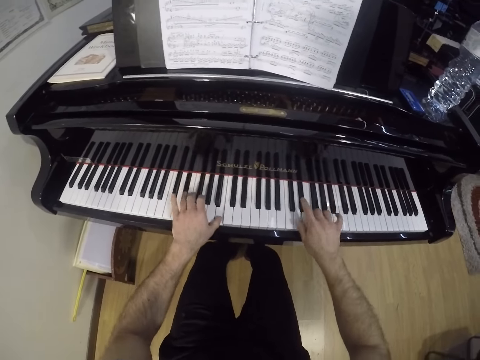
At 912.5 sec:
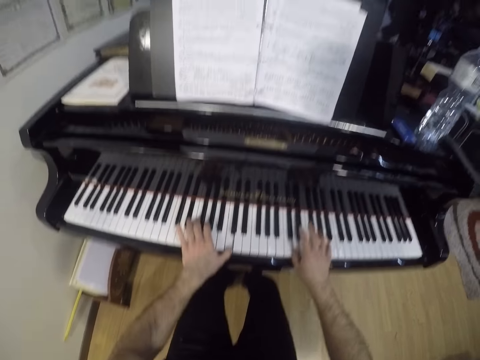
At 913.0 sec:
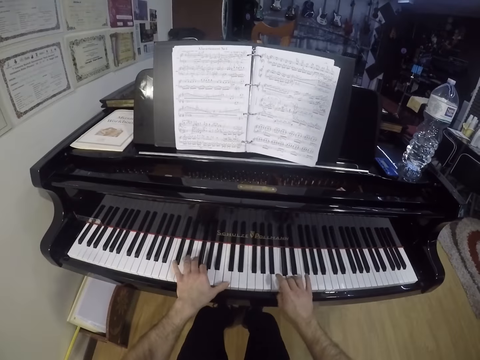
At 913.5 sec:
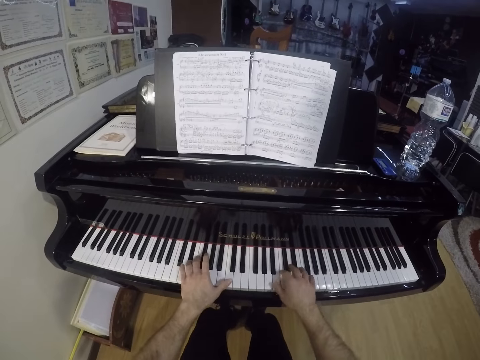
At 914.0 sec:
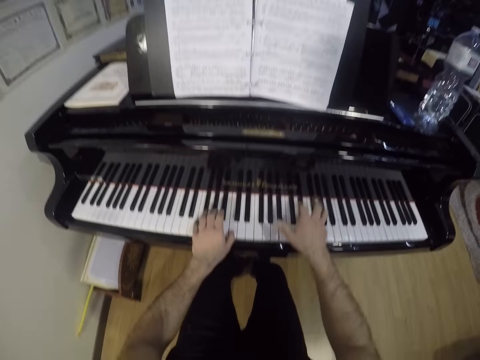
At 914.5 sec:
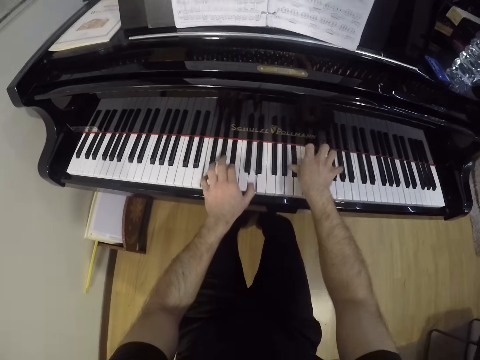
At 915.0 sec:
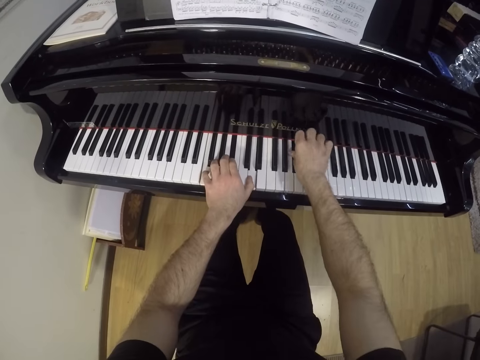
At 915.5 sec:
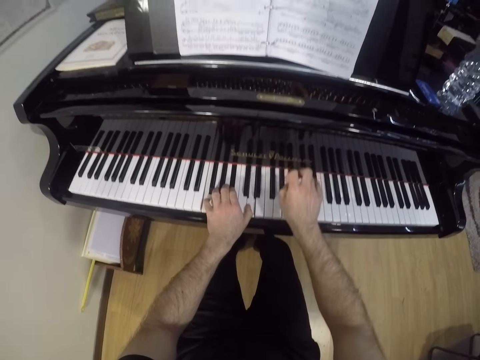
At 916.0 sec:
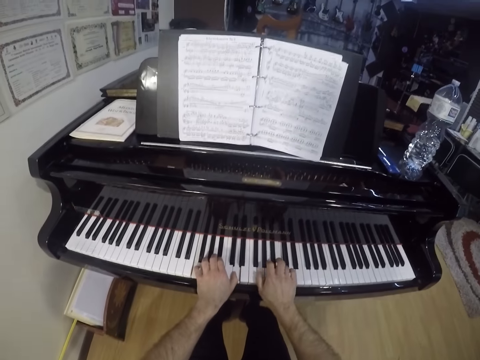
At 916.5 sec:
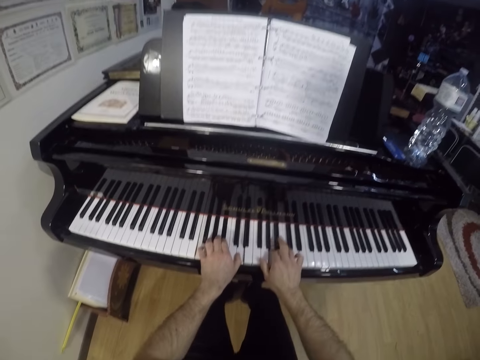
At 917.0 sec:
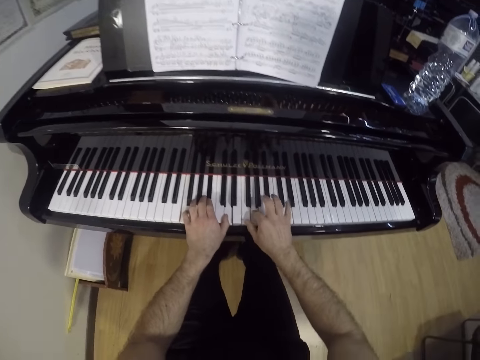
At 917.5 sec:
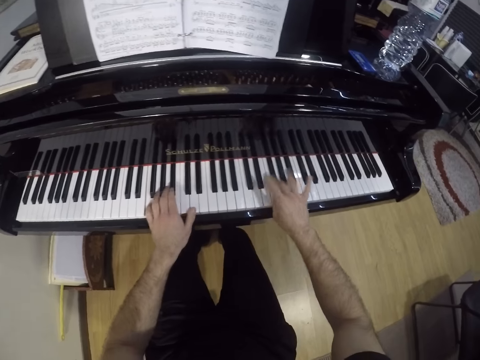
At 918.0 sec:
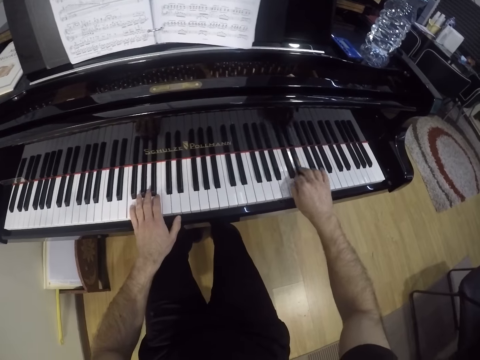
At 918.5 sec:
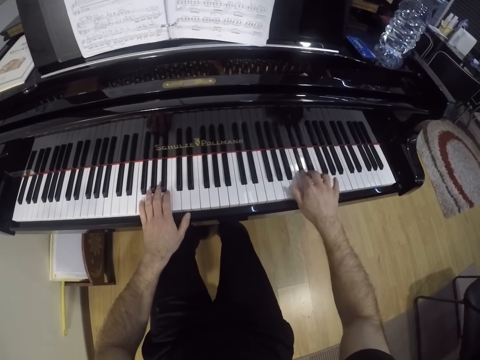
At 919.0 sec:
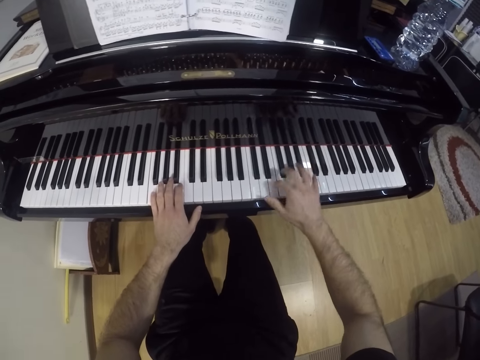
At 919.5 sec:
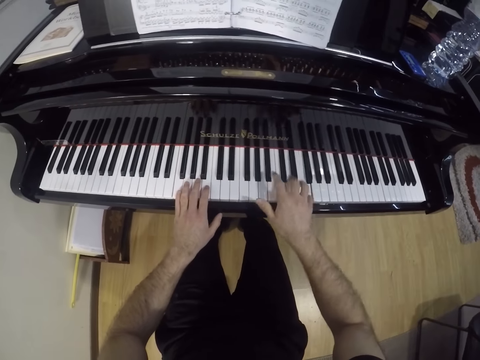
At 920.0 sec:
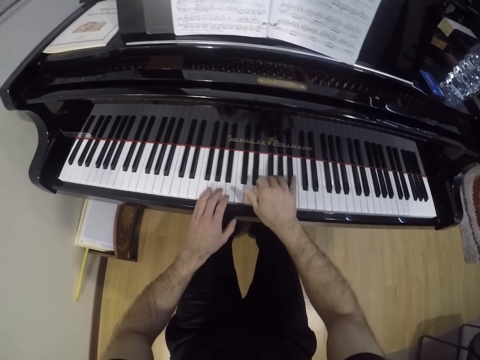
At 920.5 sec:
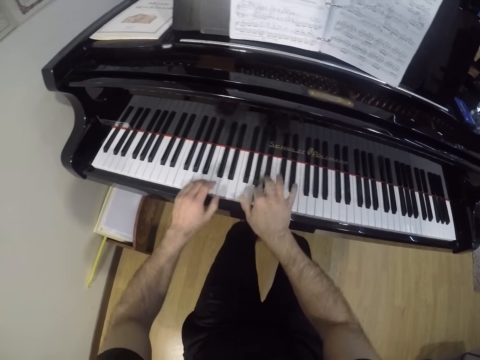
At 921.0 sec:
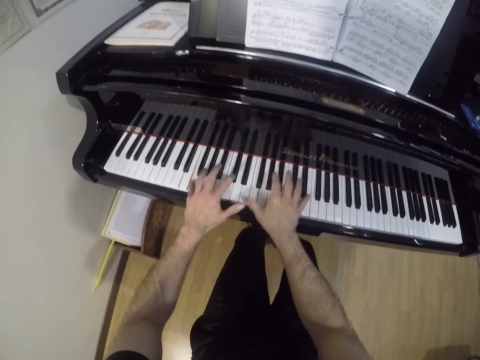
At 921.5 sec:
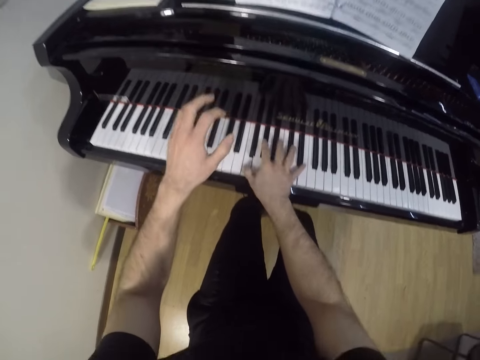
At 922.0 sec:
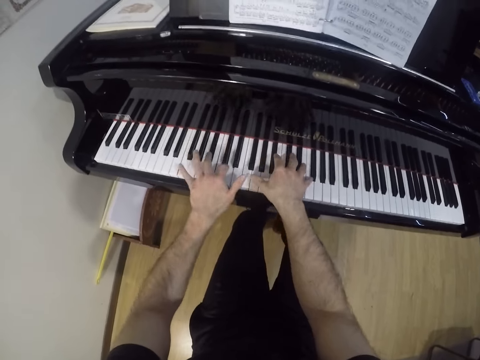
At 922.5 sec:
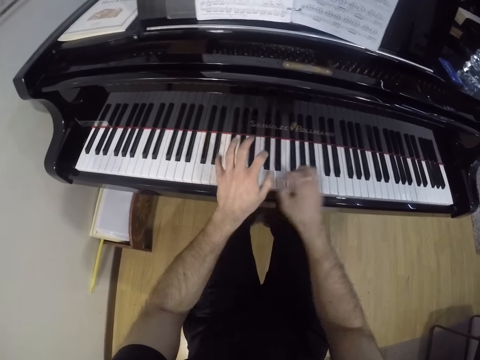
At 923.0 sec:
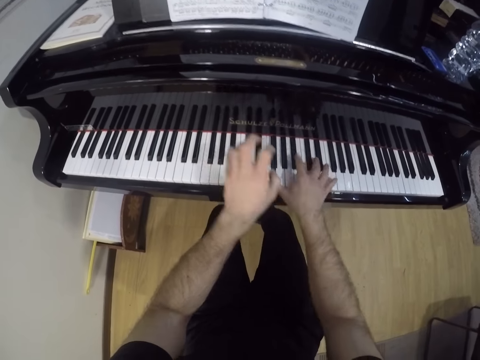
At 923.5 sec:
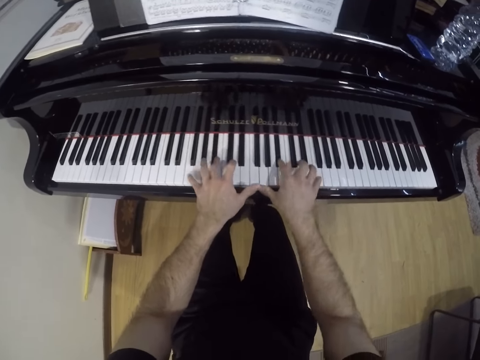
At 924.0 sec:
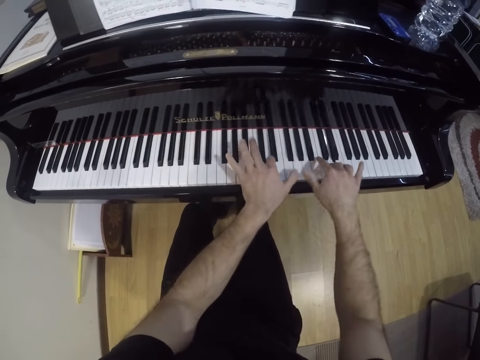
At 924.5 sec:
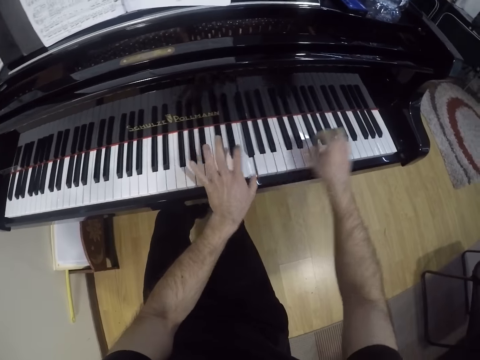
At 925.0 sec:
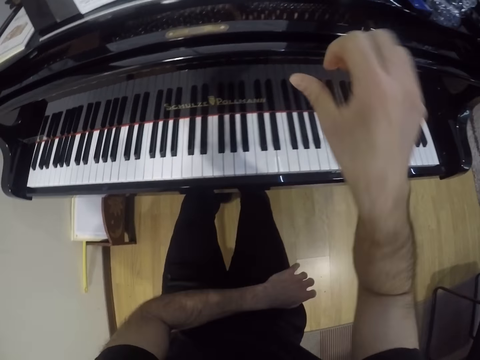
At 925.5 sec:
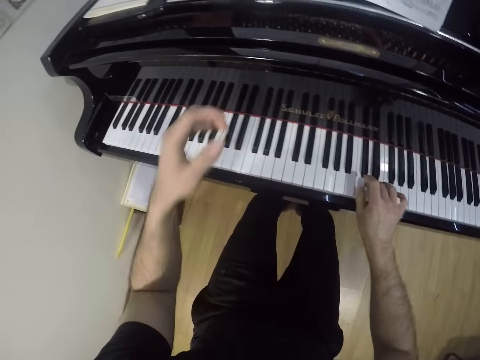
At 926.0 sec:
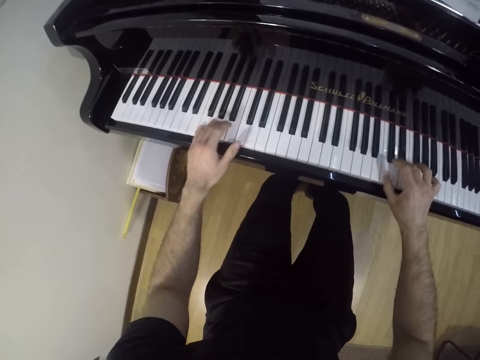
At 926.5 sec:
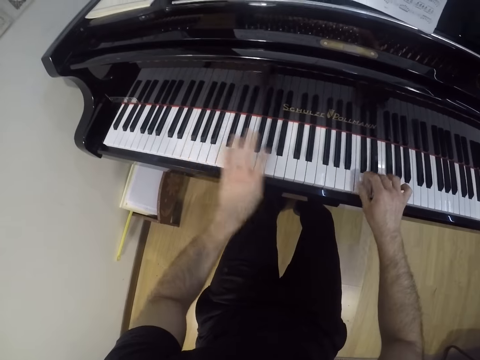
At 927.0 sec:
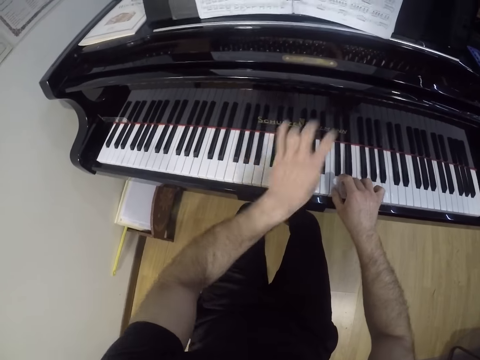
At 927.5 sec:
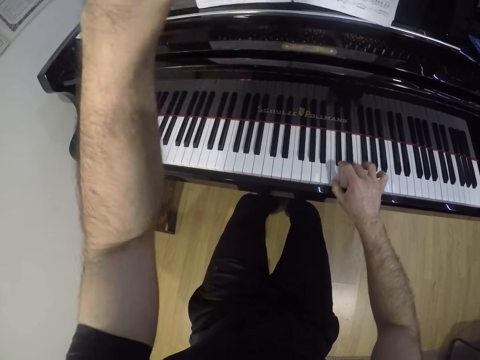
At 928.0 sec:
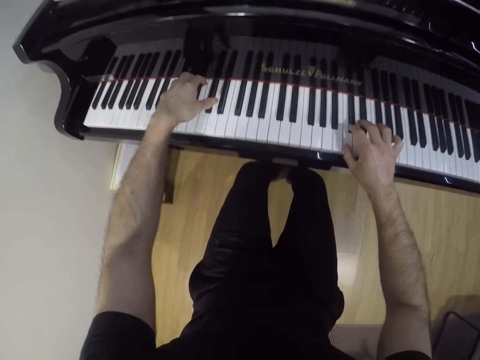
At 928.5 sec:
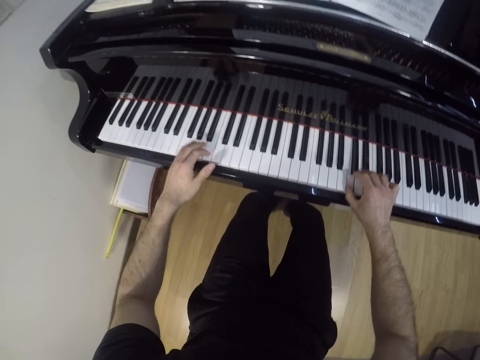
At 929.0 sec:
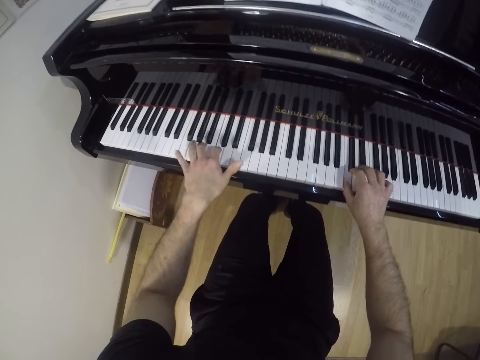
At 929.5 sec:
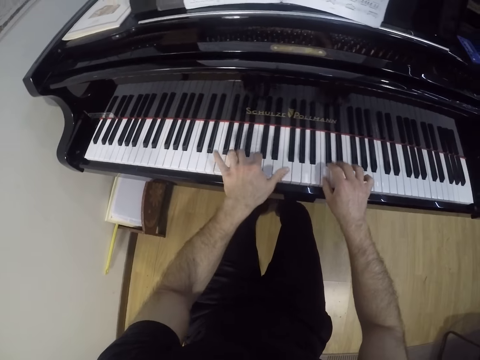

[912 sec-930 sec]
The camera wearer raises his right hand. He pauses playing the keyboard with his left hand. He plays right keys with his right hand. He raises his left hand. He puts his left hand on the waist. He puts his left hand on the keyboard. He raises his left hand up.

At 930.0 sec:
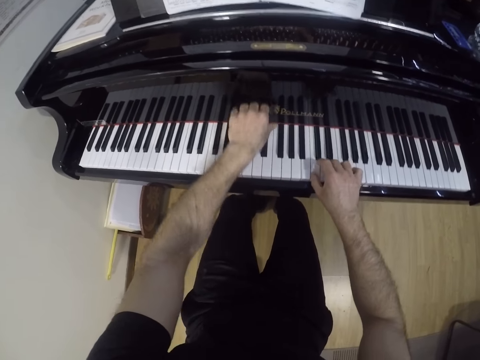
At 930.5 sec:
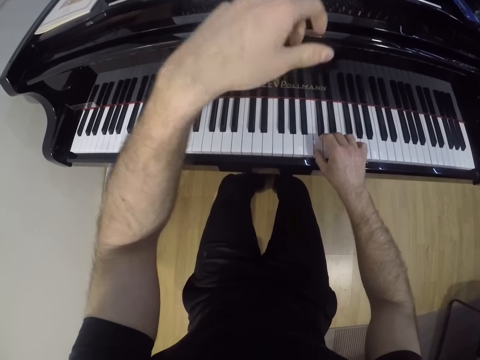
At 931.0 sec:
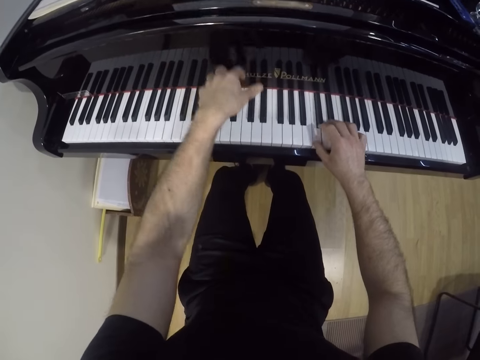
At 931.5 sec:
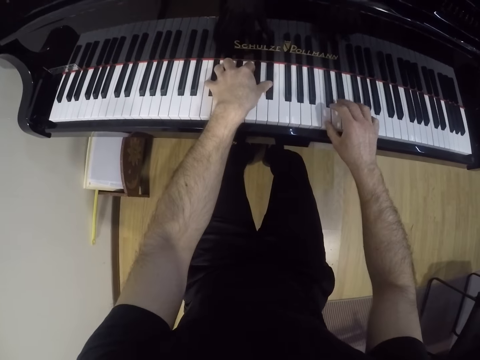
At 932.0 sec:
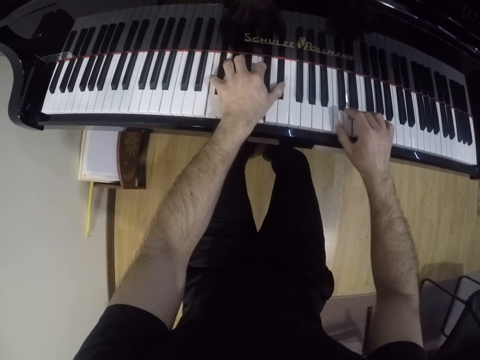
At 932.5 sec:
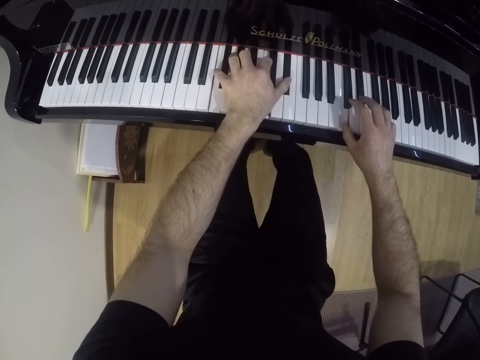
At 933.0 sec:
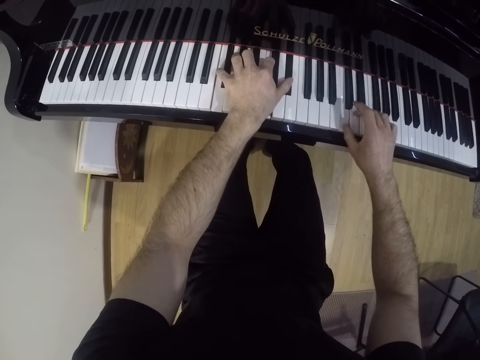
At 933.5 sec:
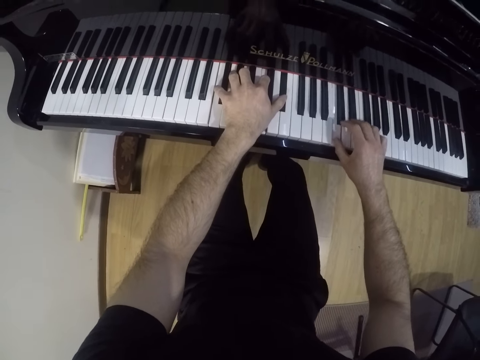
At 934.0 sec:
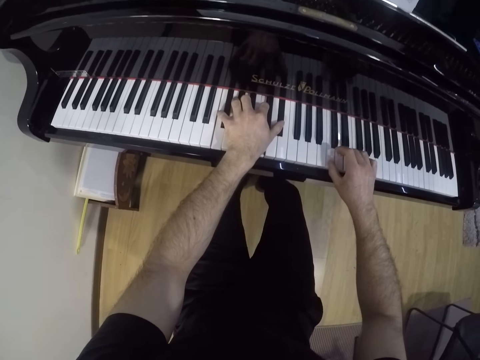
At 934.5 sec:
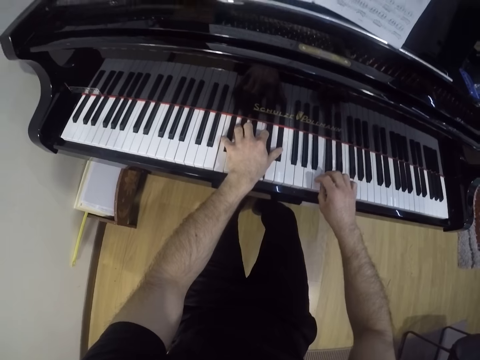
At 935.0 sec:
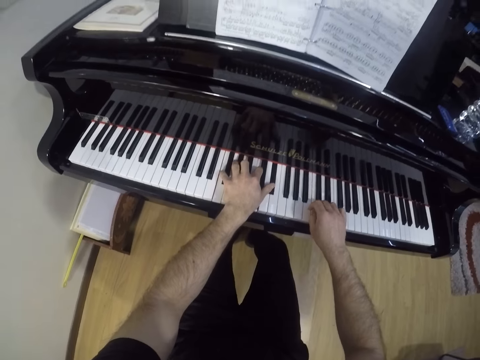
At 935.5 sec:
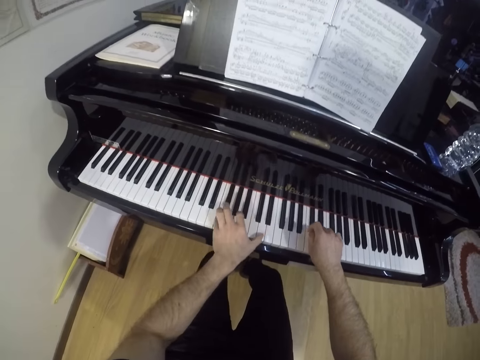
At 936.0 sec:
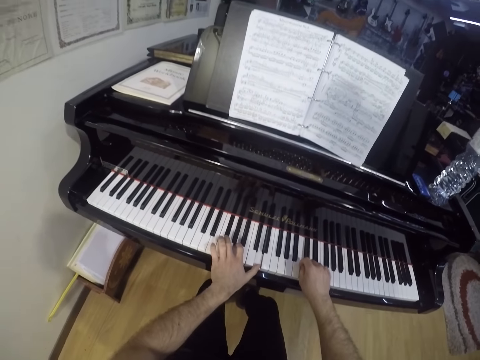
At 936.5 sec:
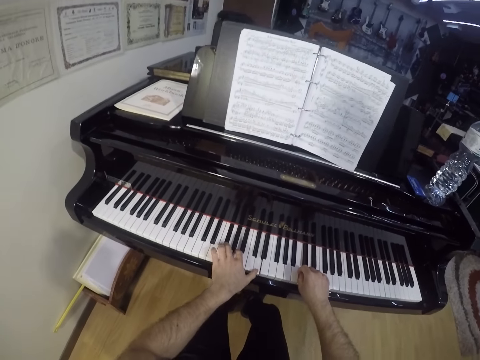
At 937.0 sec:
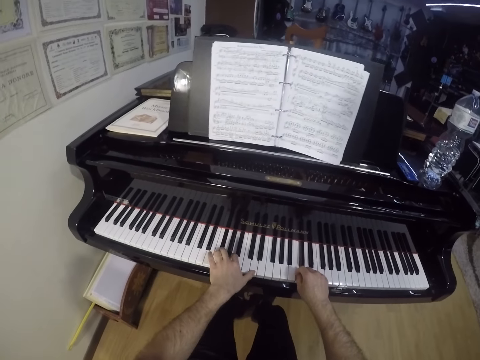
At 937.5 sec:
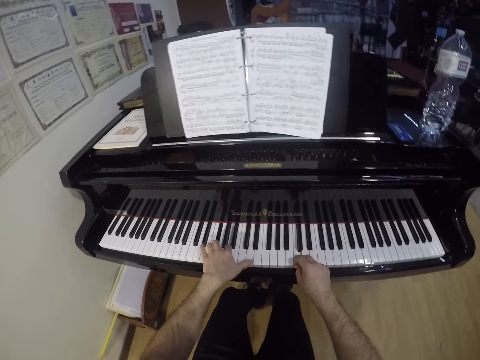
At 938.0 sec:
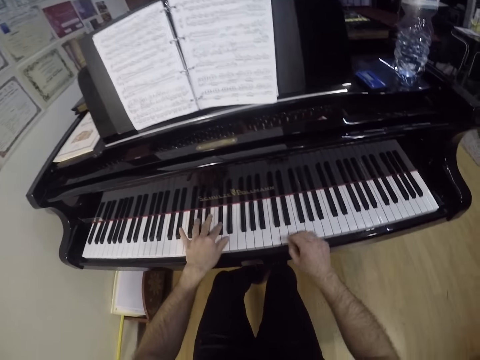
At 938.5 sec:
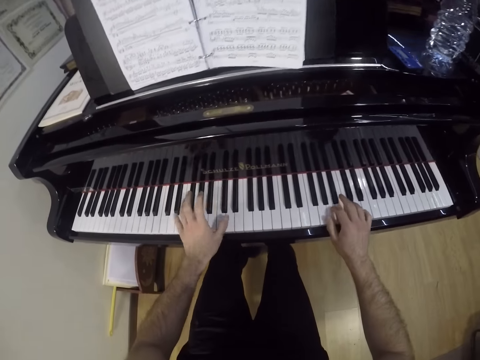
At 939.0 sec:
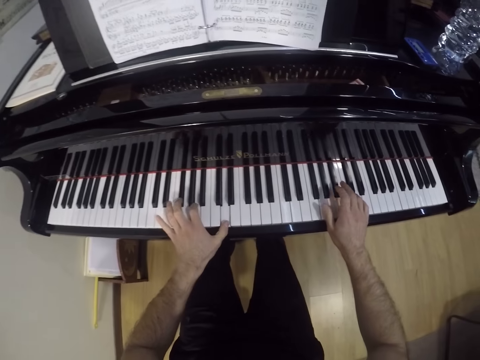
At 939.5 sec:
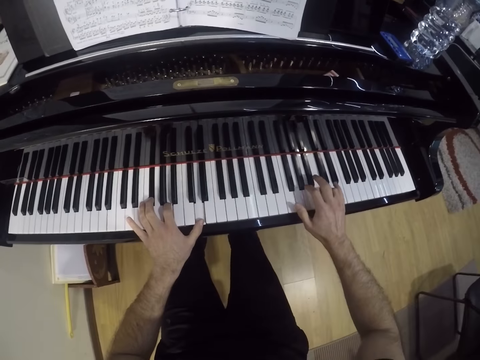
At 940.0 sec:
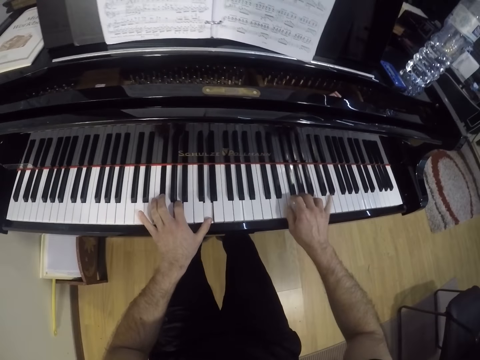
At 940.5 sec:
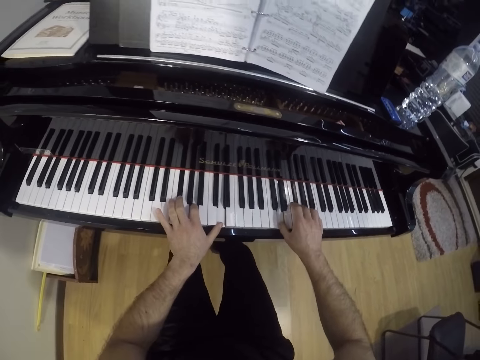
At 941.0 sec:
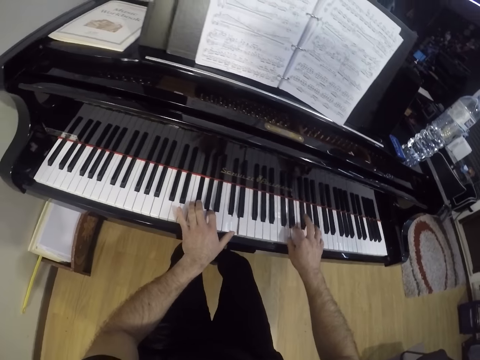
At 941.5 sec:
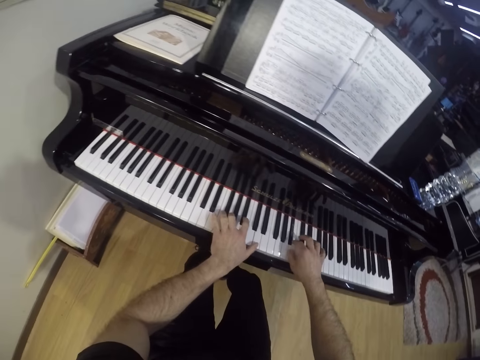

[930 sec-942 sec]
The camera wearer pauses the left hand on the keyboard. They look at the book.
